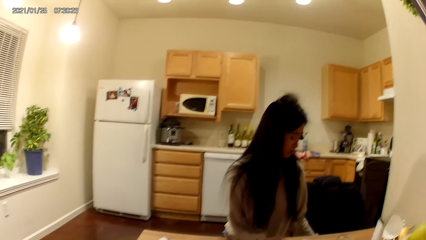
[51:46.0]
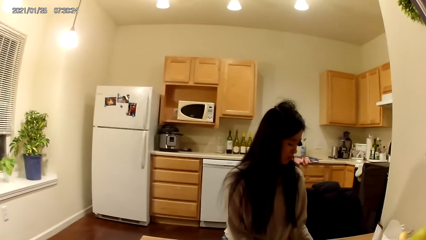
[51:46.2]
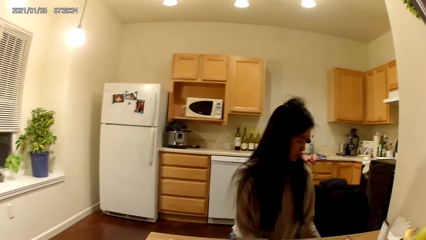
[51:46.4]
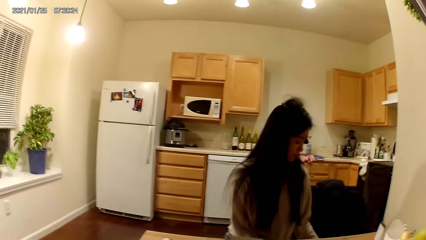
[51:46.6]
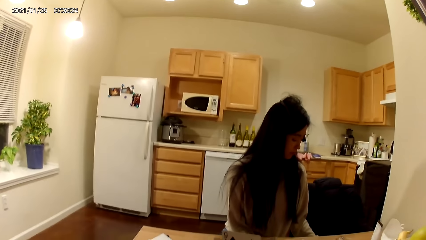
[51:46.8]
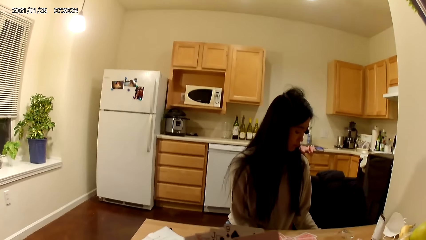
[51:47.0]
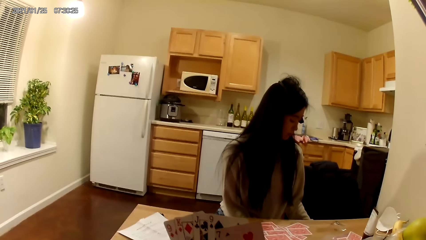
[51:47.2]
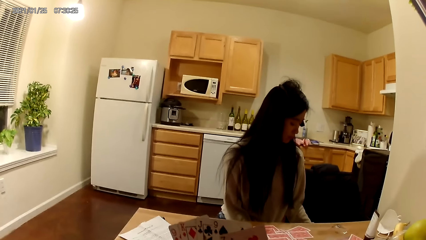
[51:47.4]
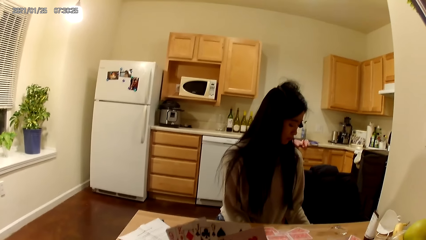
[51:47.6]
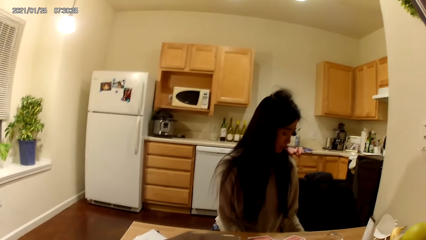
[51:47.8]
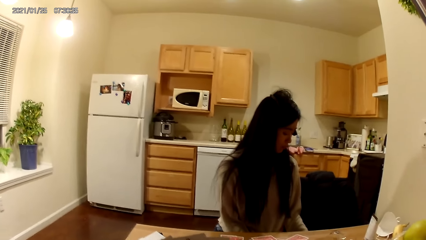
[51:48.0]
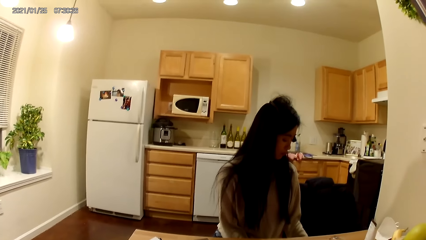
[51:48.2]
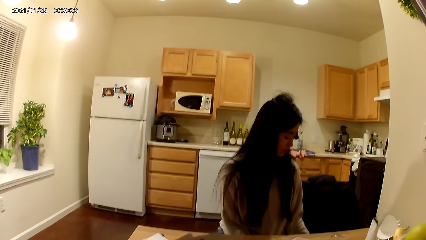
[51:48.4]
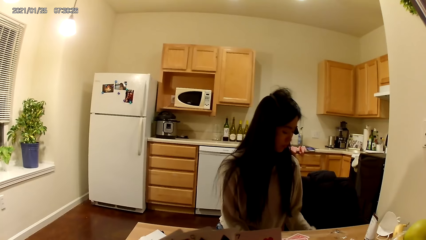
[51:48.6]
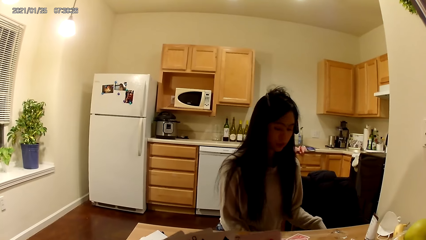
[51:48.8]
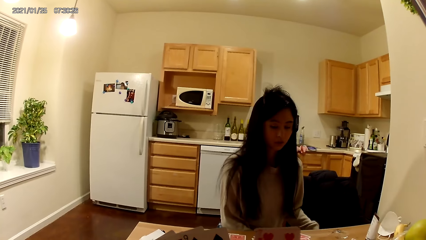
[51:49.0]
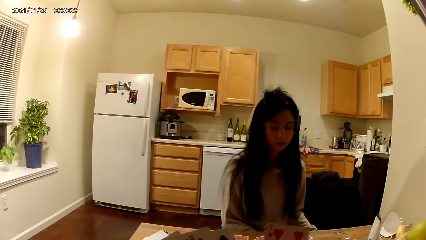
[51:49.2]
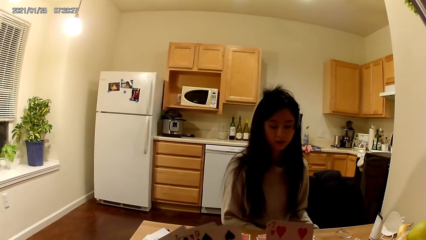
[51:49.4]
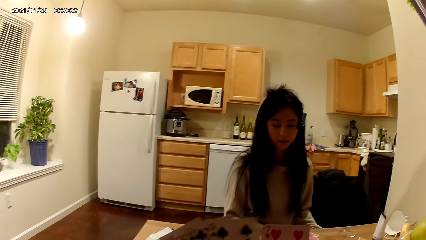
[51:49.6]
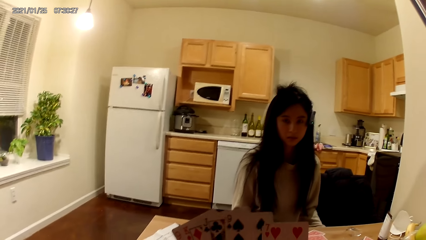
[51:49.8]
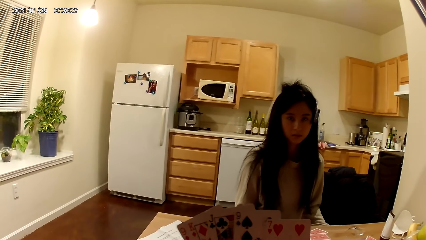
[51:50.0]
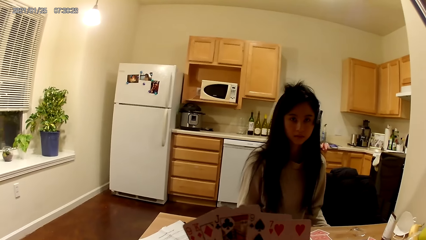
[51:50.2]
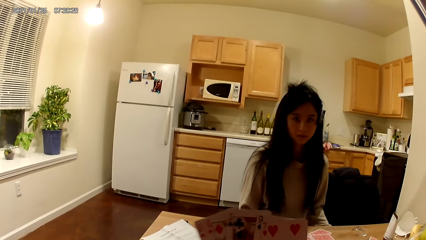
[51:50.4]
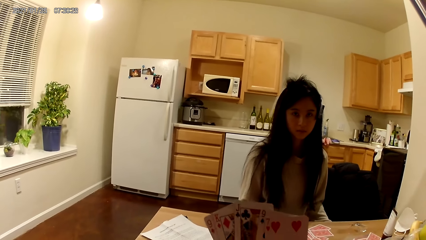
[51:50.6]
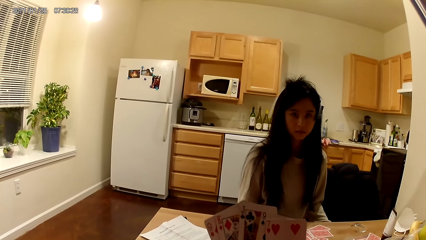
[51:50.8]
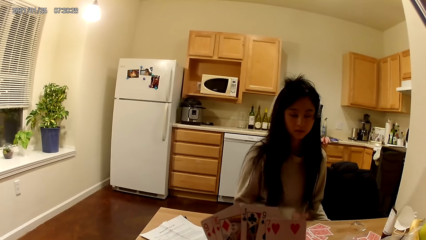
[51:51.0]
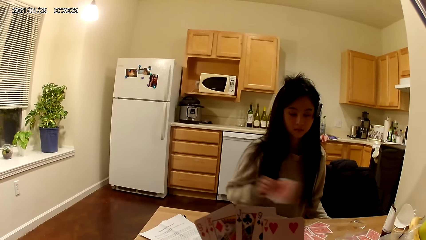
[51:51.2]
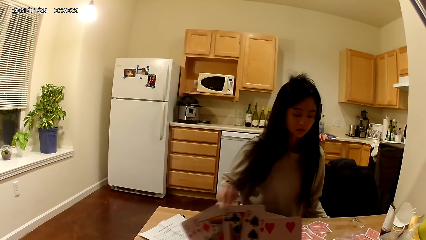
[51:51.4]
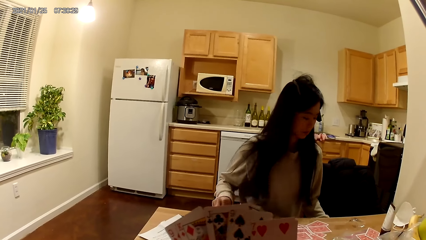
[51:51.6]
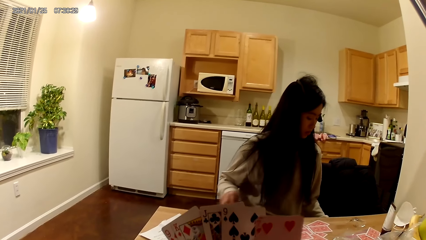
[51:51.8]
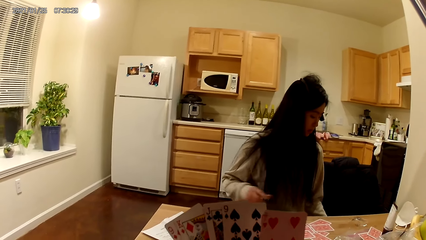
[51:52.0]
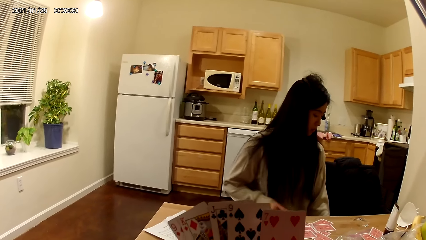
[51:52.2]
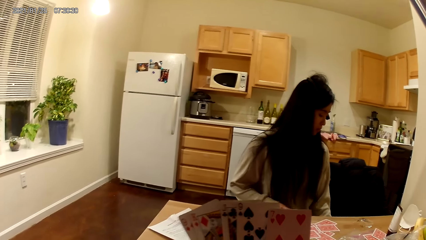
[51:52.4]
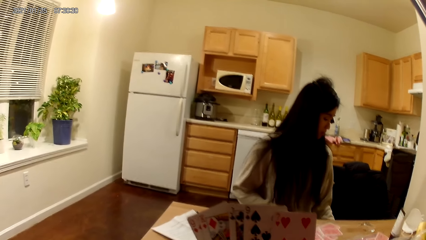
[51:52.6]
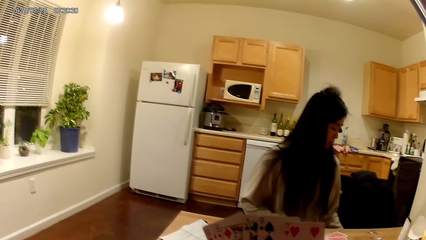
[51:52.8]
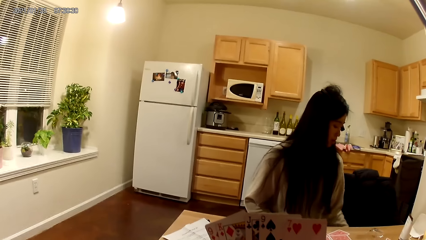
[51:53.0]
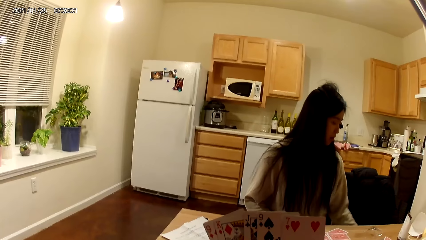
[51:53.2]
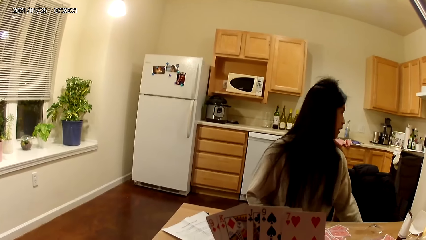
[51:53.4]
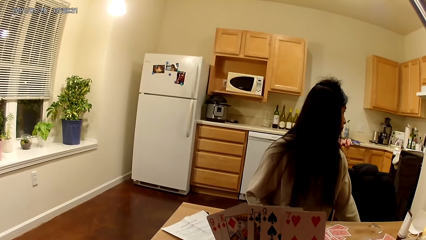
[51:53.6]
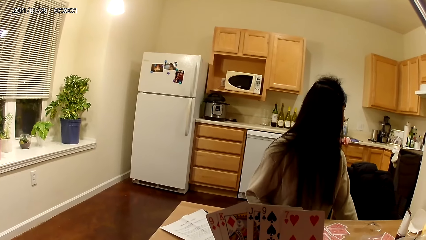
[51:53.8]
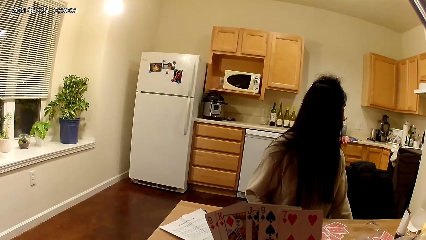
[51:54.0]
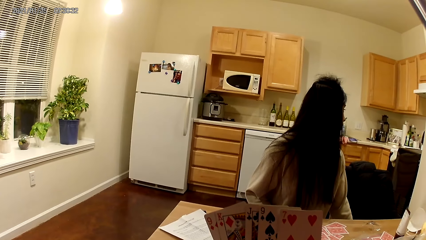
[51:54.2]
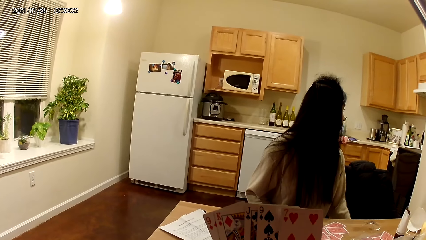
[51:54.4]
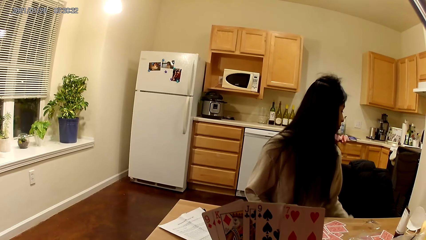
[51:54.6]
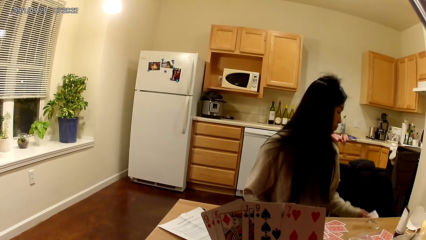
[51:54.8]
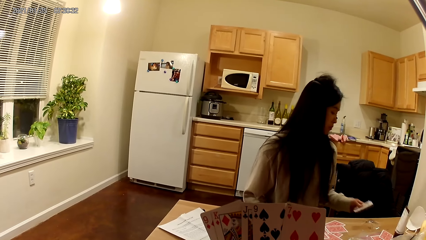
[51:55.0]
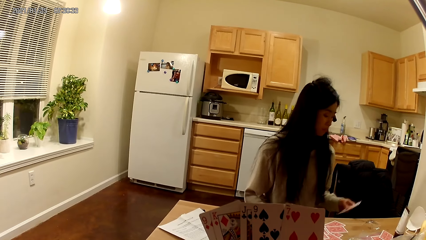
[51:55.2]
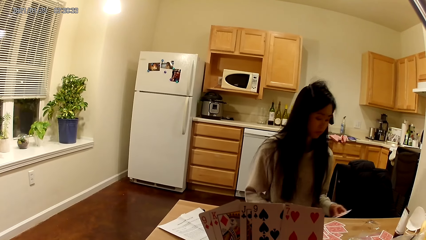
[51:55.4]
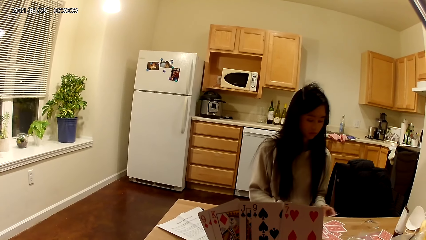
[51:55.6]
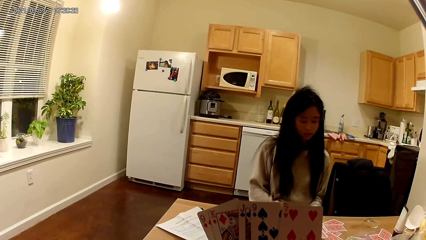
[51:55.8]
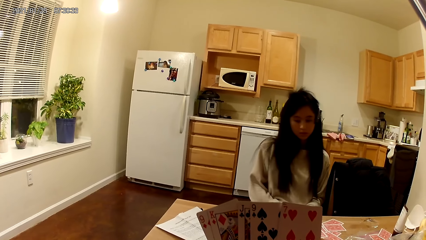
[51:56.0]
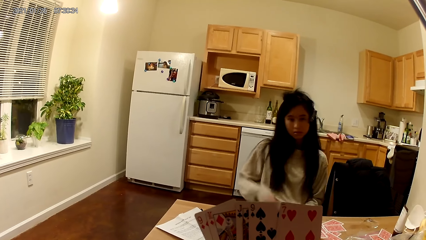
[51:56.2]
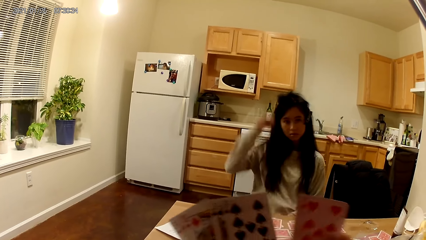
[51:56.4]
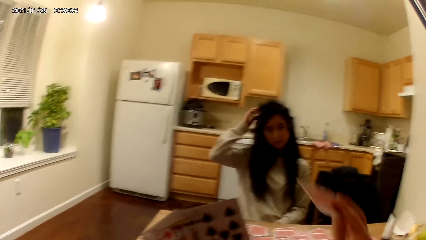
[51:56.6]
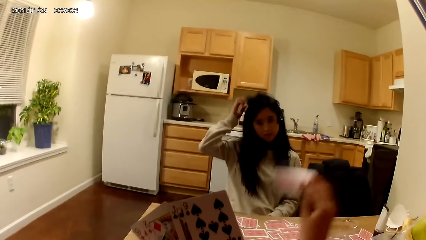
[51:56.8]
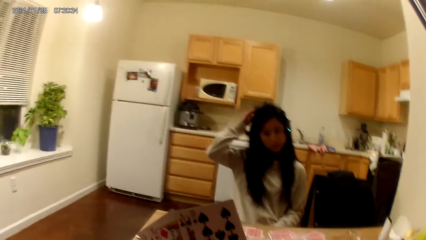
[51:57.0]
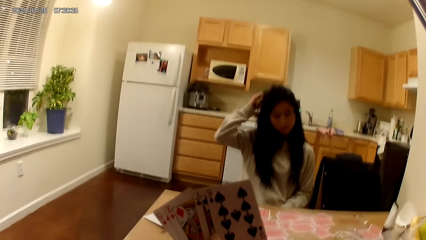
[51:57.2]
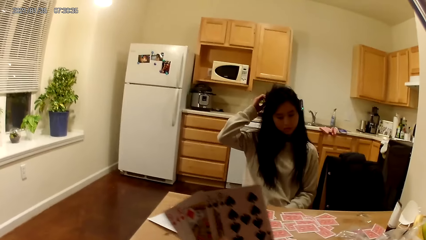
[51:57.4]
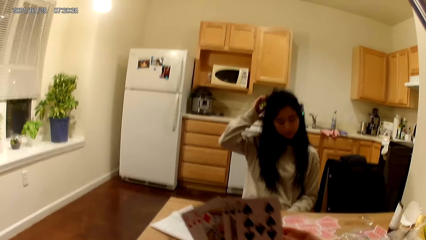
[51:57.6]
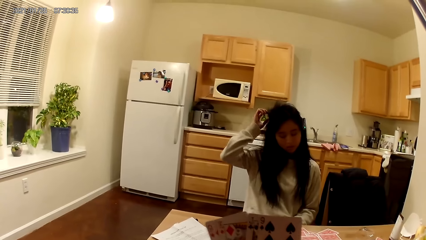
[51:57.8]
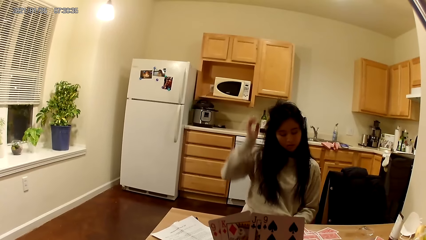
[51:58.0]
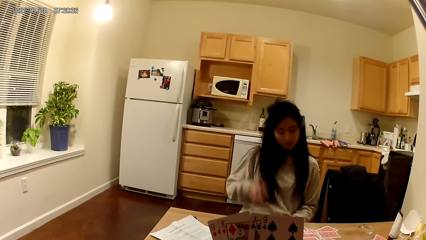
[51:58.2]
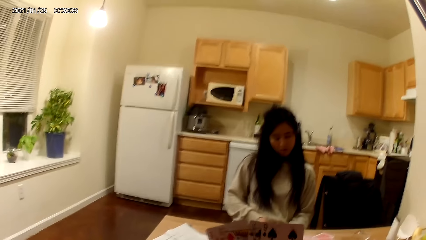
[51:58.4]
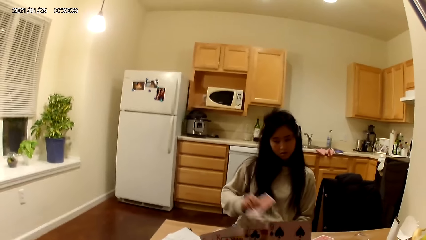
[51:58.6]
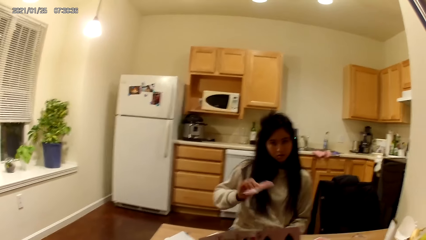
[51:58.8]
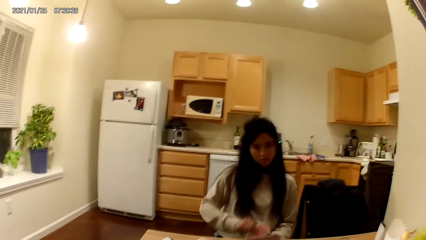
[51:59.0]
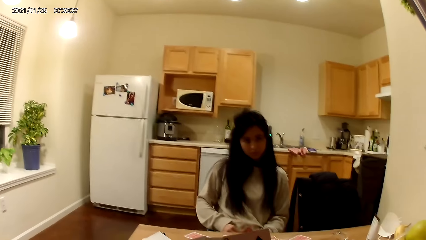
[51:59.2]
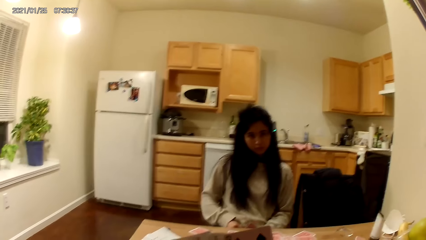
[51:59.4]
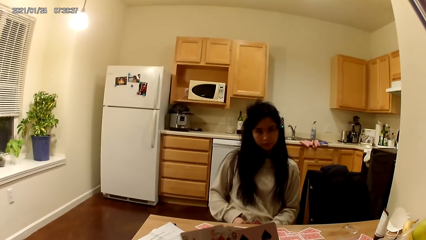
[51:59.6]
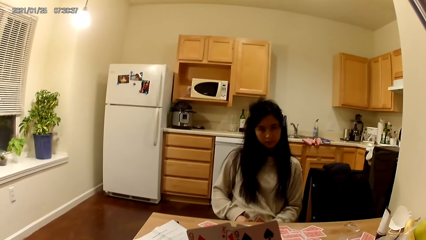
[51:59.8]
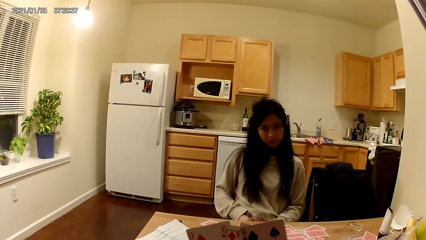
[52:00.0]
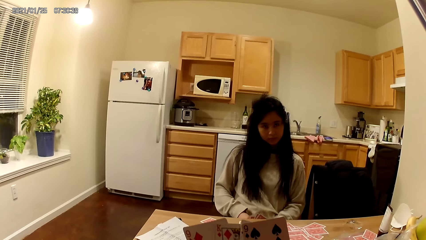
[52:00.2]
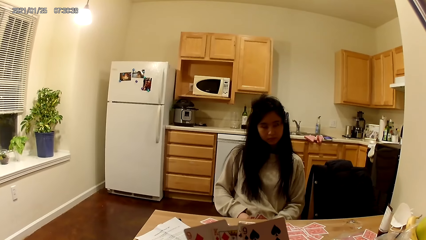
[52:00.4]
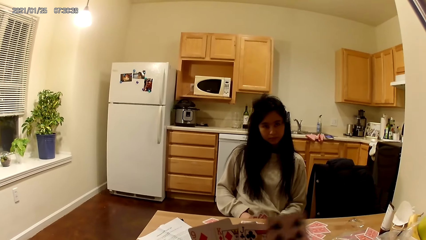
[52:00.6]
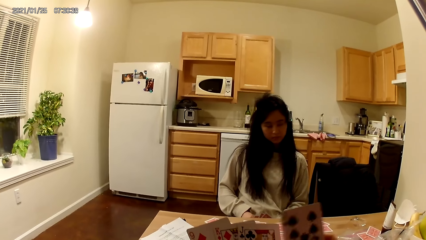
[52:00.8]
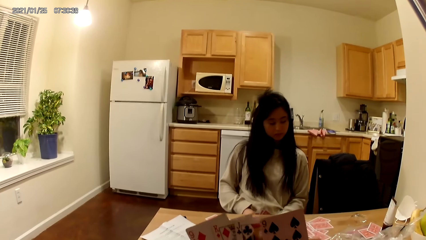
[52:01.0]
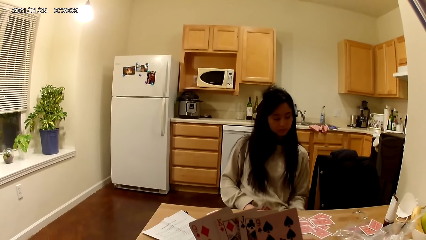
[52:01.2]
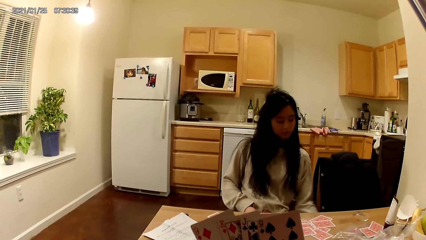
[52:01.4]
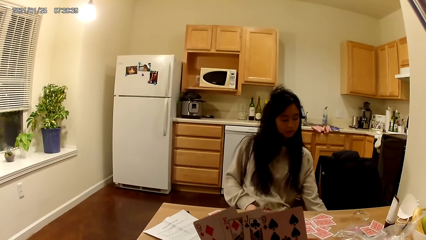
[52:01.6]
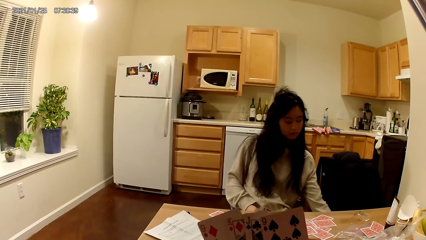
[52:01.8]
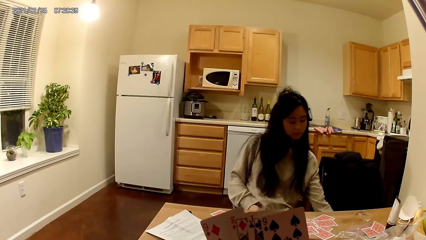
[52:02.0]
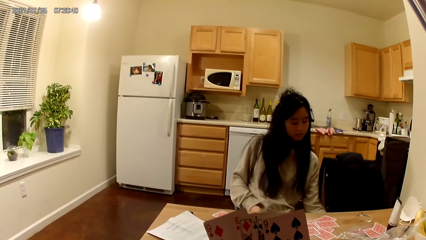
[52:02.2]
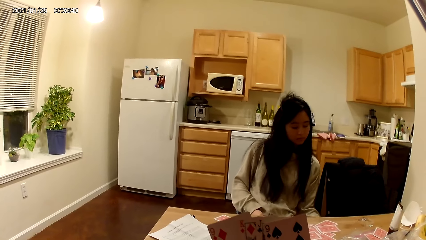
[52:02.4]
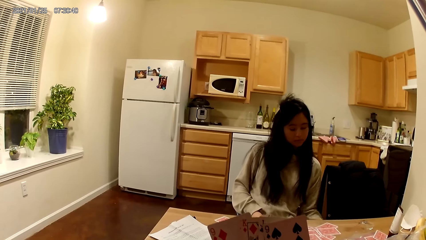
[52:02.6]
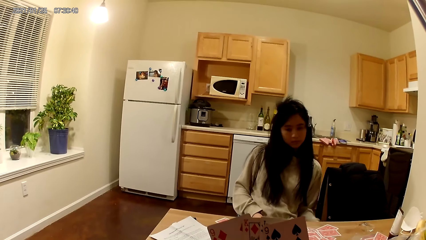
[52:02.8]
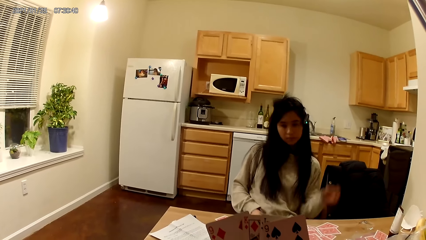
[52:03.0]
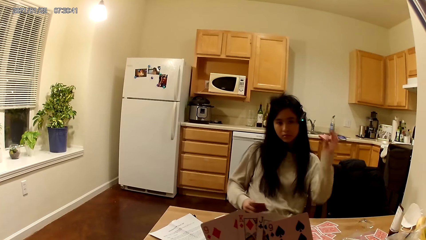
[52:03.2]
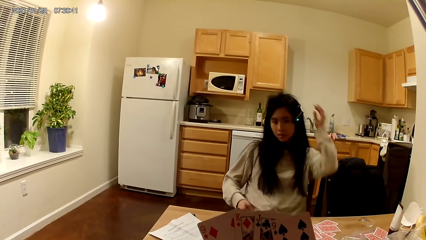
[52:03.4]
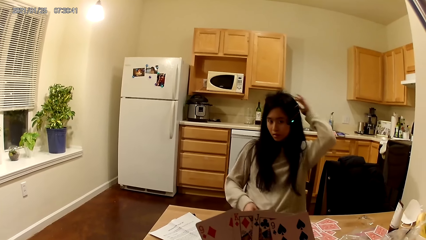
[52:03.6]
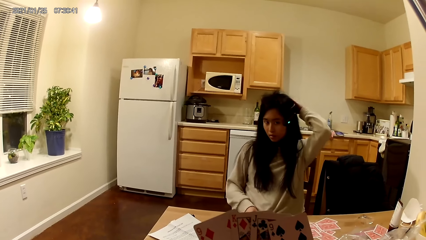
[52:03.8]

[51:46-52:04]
The woman places another card on the table with her right hand. She picks another card from a wooden chair. She scratches her hair with her right hand. The camera wearer places another card on the table with her right hand. The woman places another card on the table with her right hand. She stretches her left hand beneath the table.
